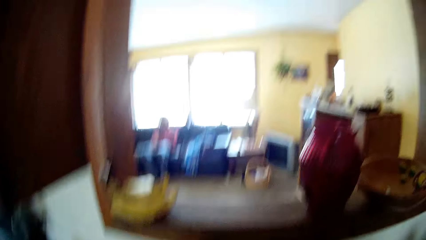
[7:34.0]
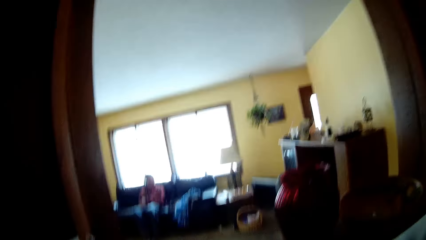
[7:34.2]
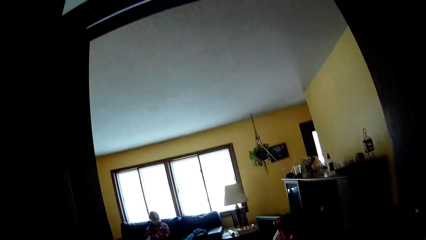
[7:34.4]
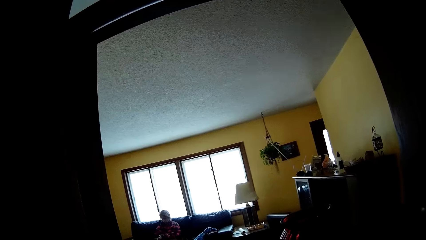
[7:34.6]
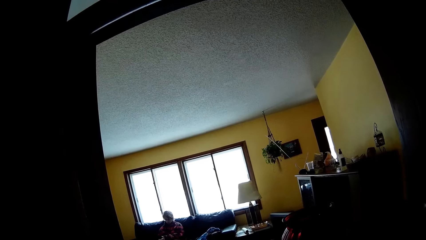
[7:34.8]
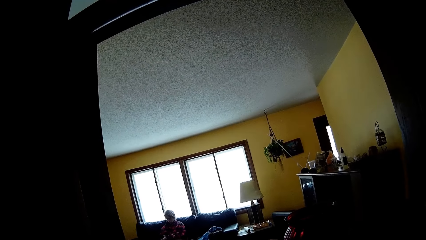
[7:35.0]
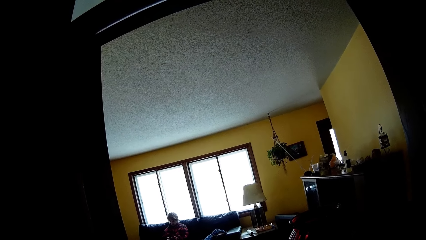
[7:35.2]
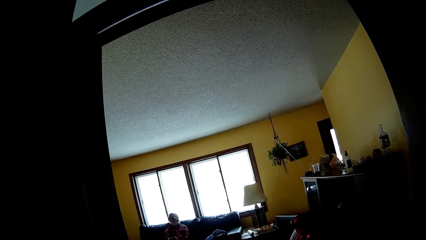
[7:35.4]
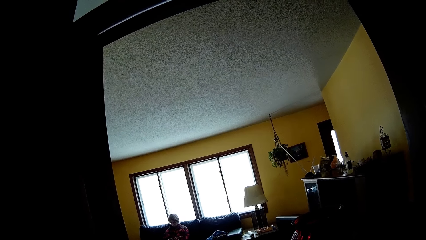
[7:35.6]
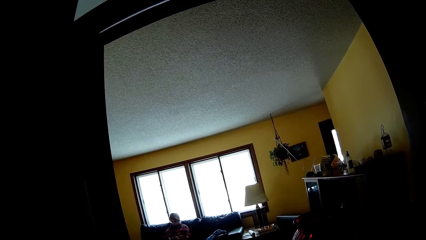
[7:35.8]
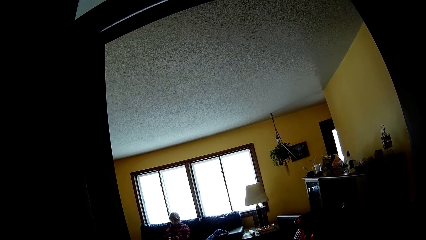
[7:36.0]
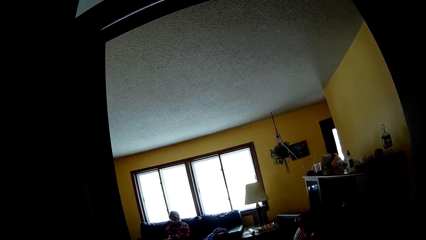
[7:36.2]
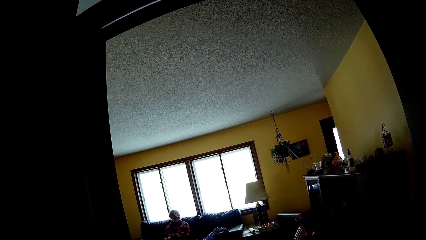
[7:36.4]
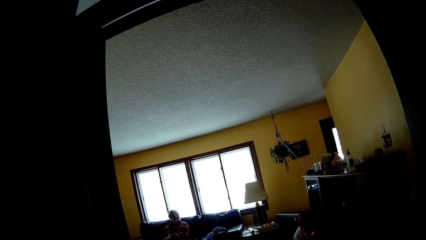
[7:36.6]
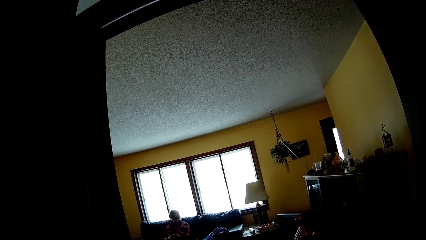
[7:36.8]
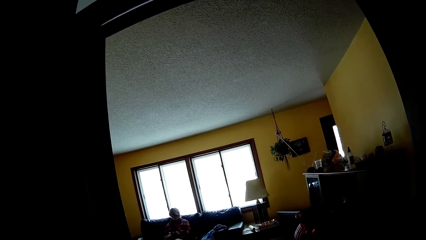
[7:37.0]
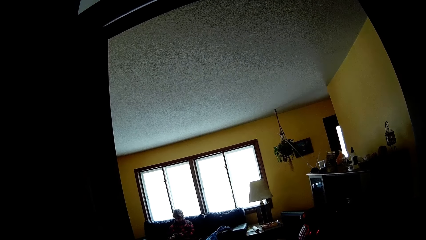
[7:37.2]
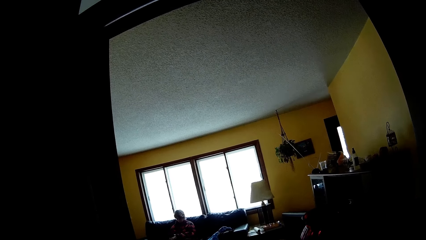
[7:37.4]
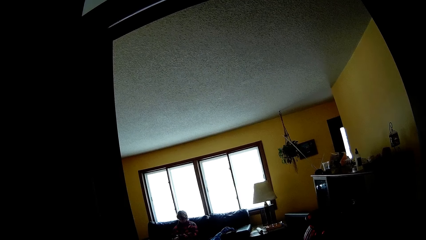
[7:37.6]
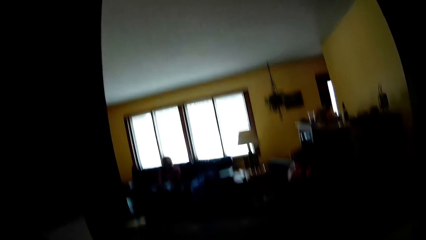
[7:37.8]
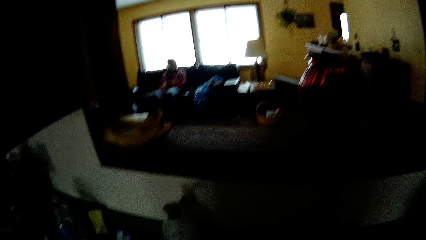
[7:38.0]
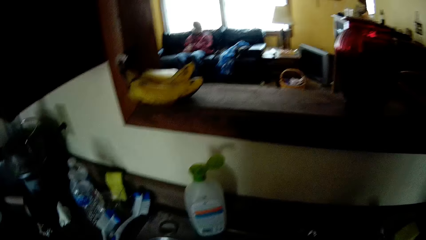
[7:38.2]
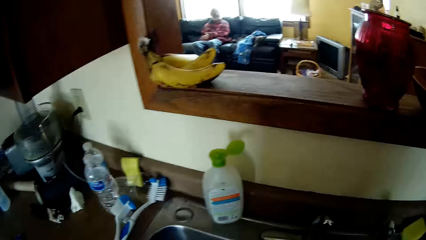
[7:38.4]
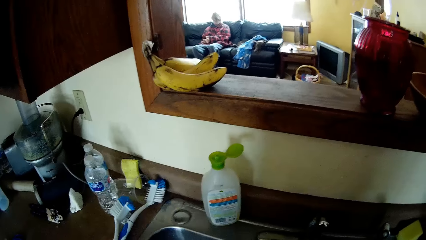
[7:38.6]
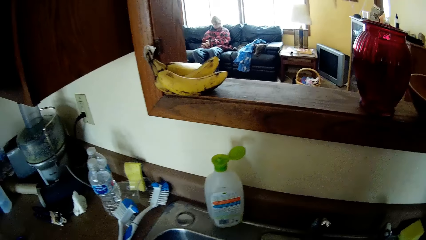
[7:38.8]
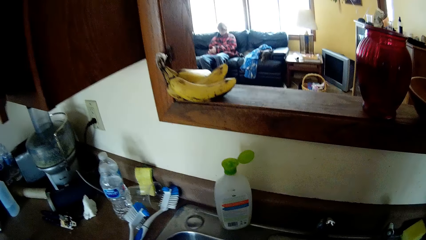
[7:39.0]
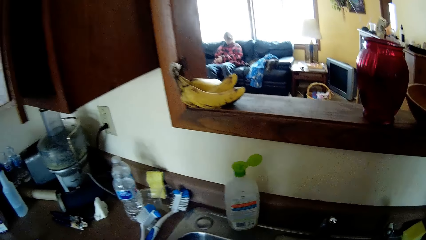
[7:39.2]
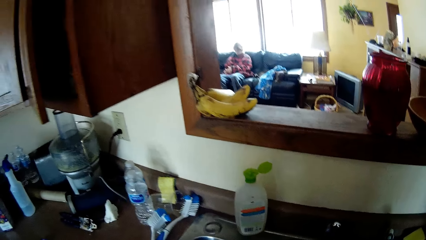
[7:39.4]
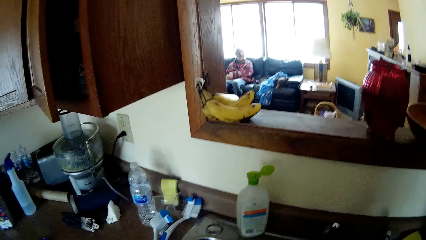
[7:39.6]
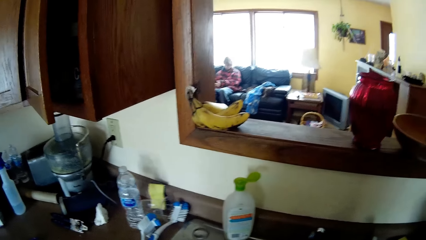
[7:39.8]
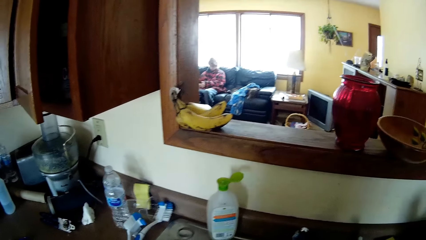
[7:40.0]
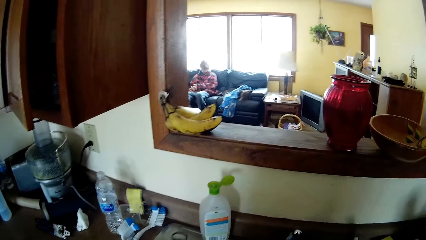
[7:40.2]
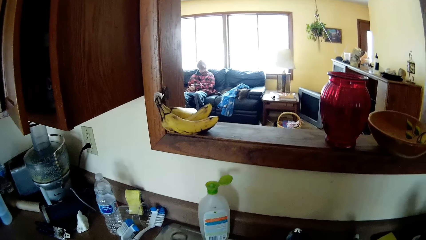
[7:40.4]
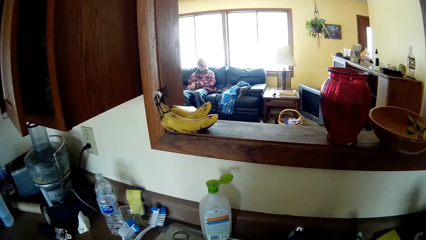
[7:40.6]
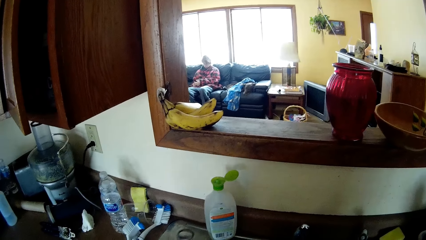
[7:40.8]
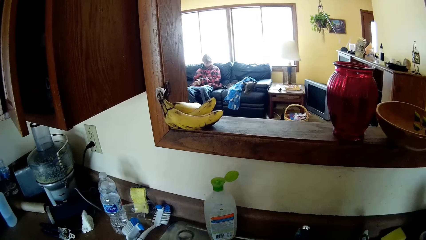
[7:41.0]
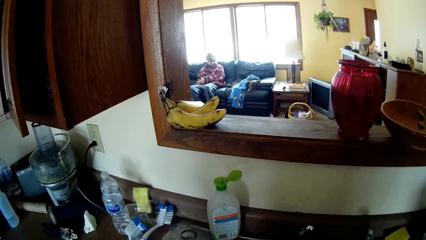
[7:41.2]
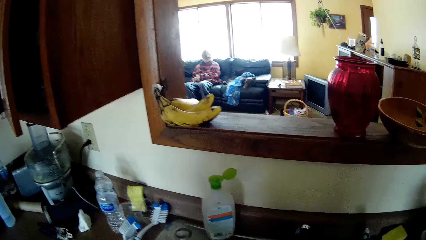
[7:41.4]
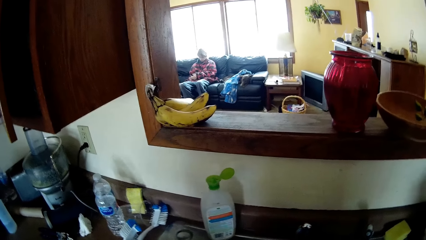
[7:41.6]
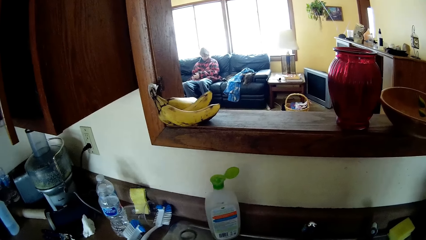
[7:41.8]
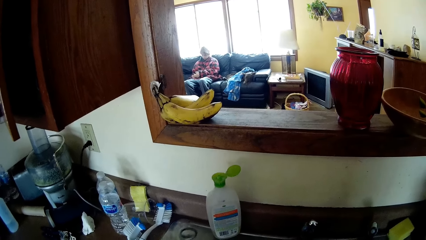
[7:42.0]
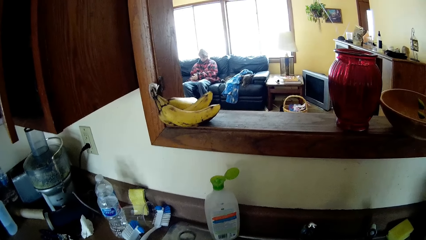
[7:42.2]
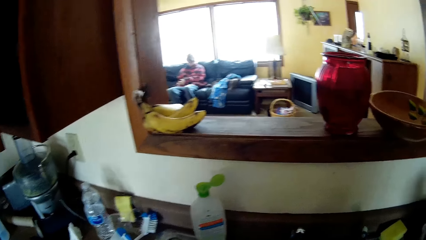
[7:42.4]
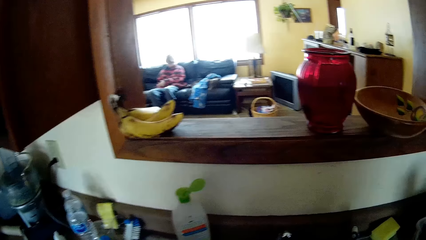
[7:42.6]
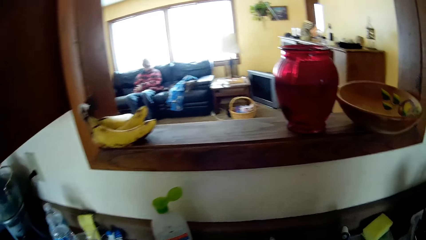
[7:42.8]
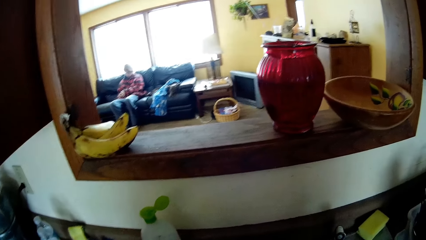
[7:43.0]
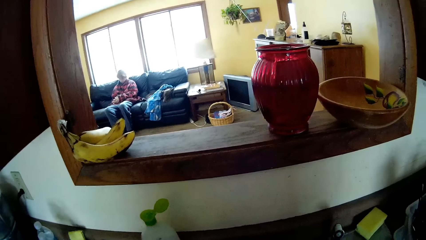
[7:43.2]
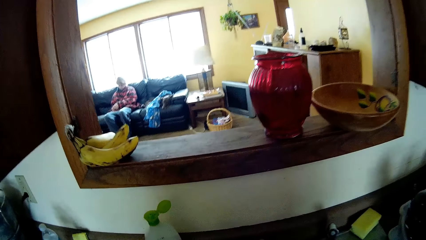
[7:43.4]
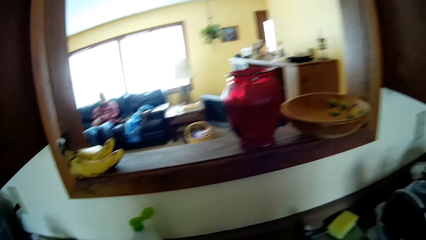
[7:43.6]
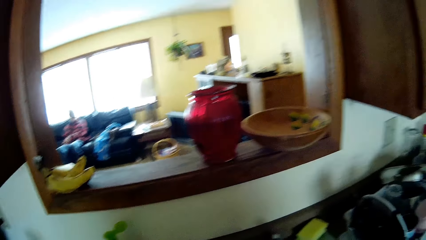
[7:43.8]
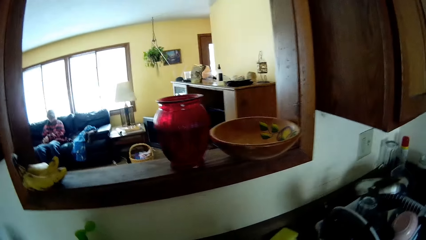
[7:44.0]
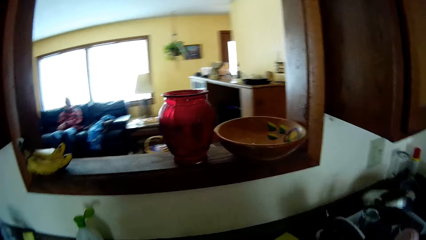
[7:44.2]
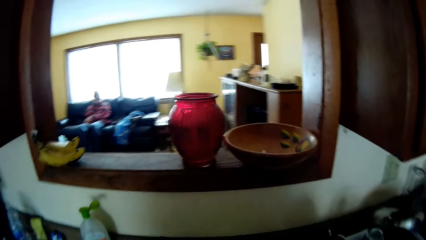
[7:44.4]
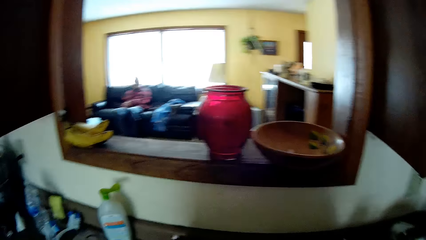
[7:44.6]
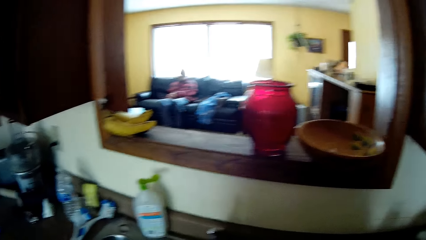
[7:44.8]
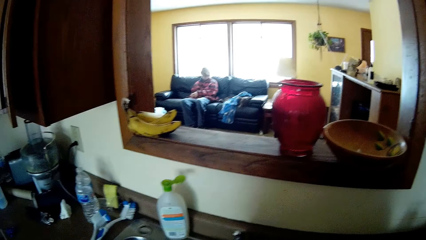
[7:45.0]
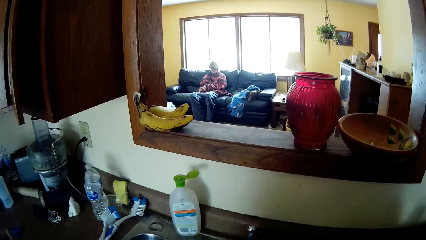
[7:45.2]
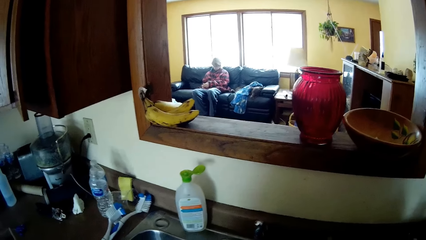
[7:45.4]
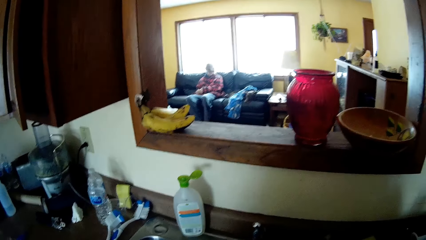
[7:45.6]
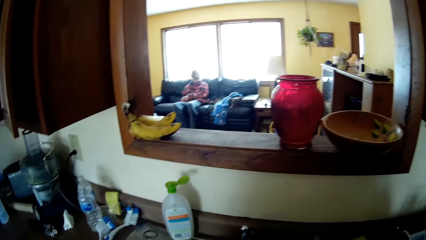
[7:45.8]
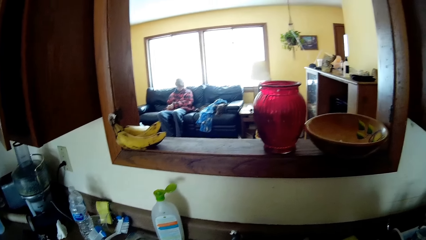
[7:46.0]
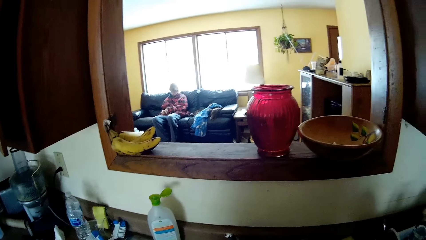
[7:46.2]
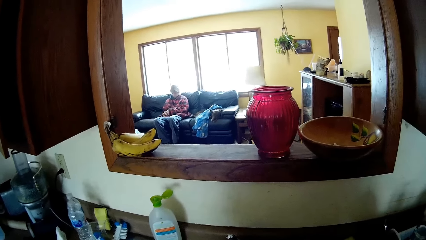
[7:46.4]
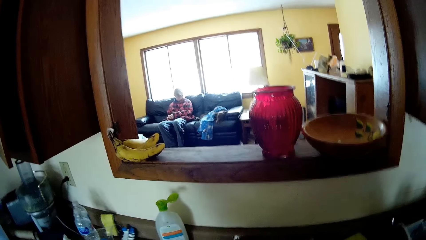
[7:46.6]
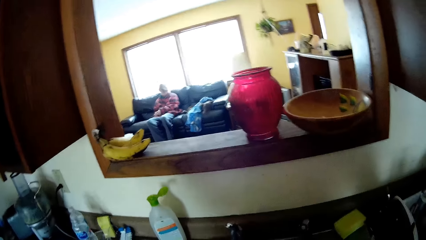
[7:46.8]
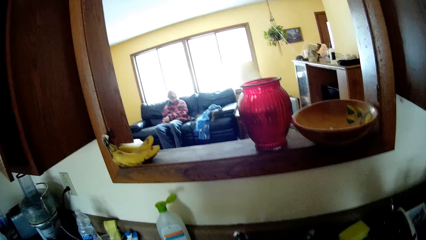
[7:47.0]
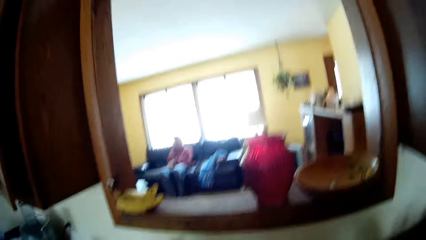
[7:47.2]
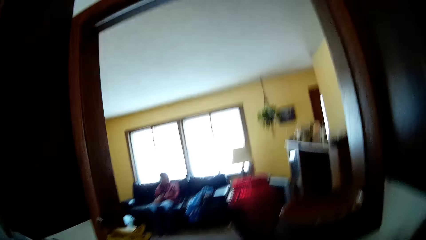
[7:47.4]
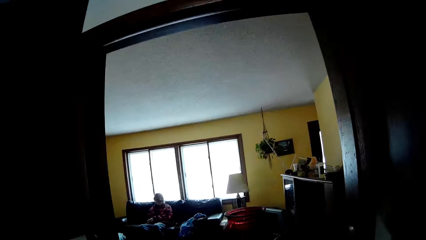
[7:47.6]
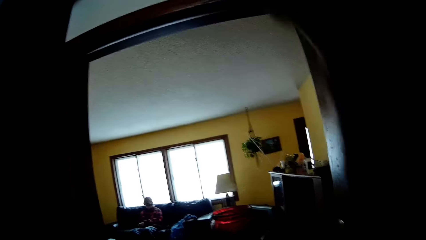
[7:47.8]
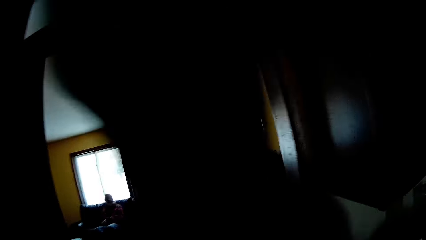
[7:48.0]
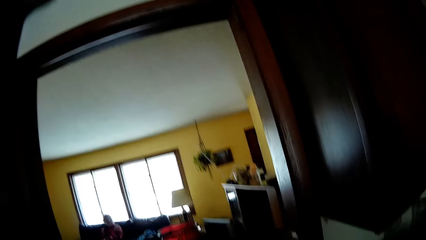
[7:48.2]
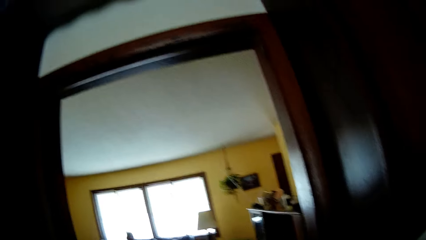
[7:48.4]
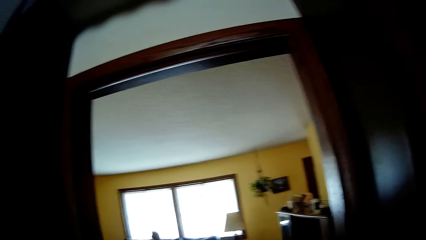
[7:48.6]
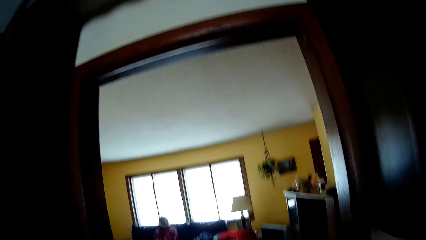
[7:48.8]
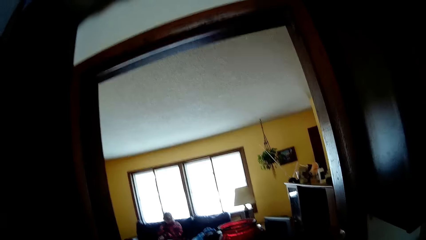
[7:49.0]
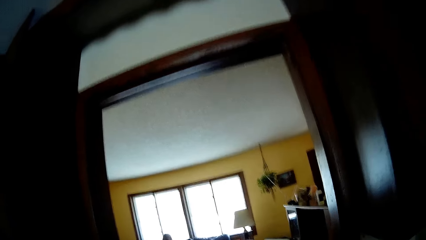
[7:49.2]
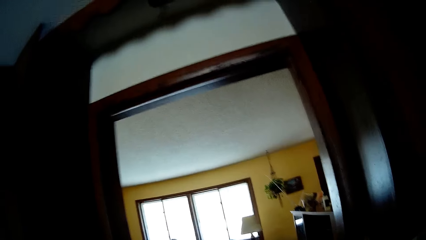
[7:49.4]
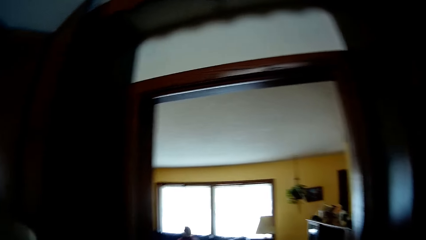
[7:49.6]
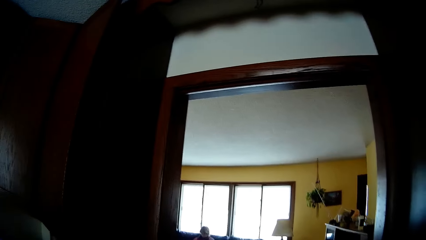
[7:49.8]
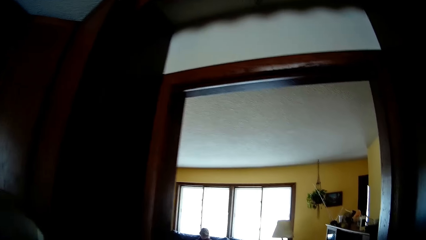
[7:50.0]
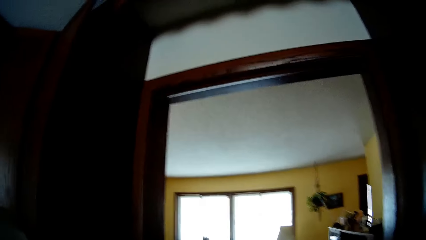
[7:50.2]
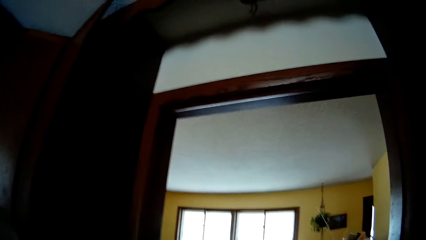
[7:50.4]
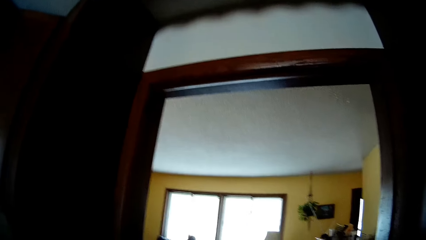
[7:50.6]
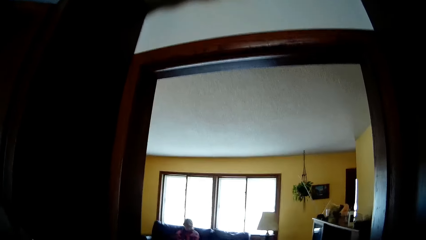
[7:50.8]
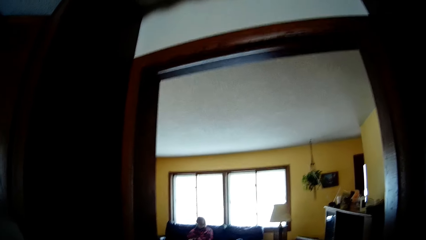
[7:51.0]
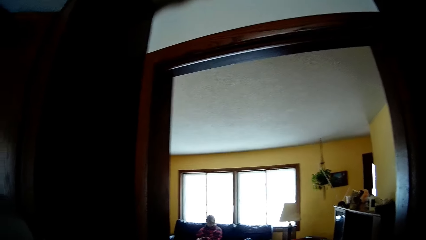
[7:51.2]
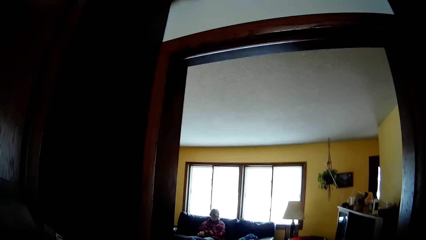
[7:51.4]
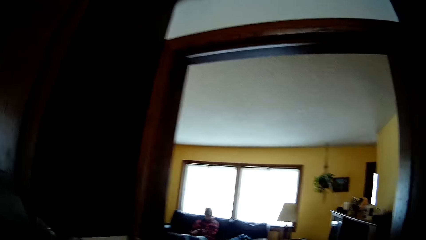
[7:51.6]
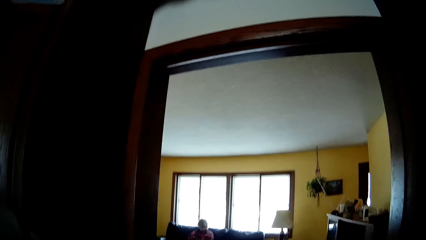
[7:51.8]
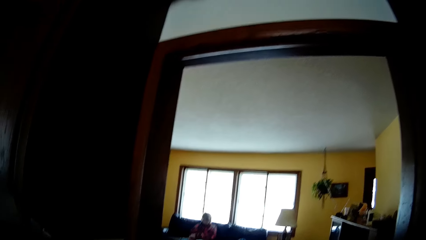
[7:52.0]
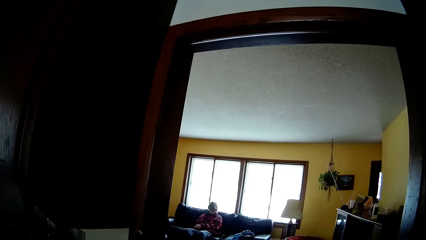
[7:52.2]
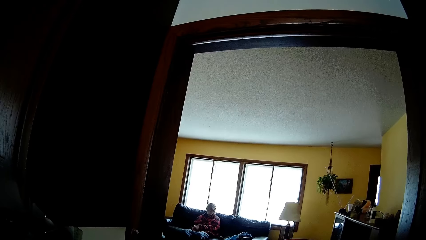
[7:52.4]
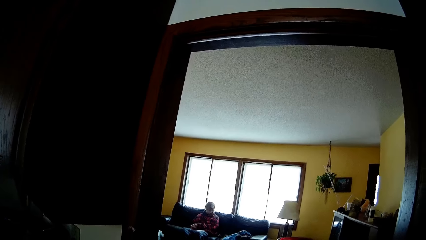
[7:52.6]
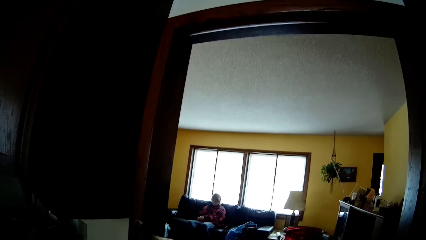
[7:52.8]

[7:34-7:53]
The camera wearer looks around. They move around. They raise their hands.
